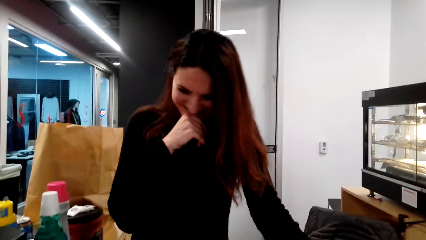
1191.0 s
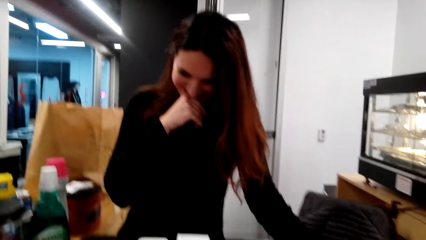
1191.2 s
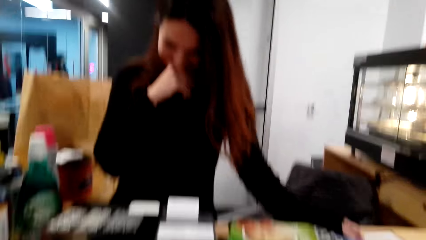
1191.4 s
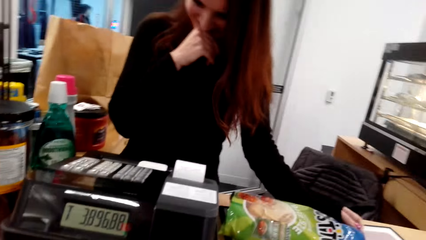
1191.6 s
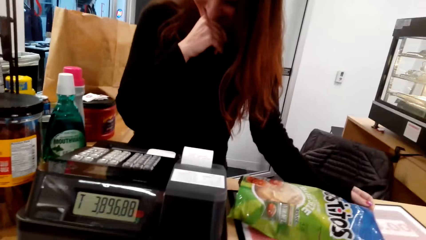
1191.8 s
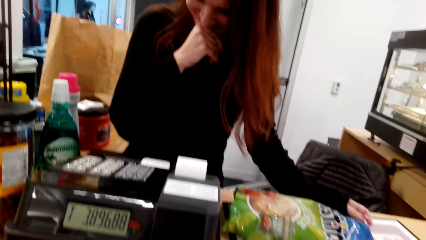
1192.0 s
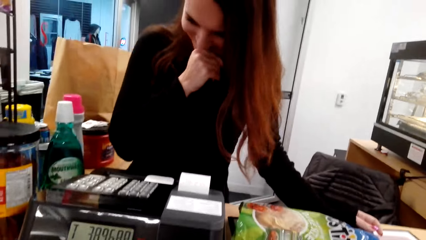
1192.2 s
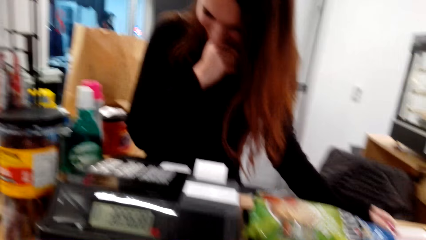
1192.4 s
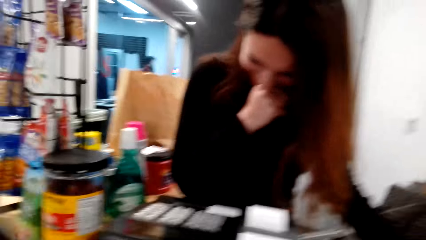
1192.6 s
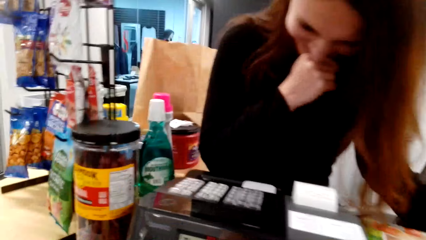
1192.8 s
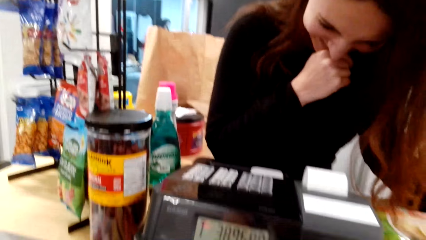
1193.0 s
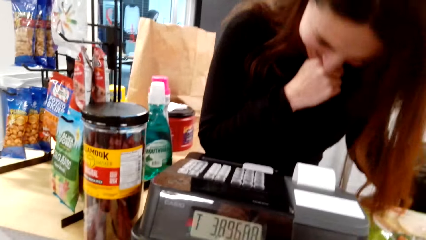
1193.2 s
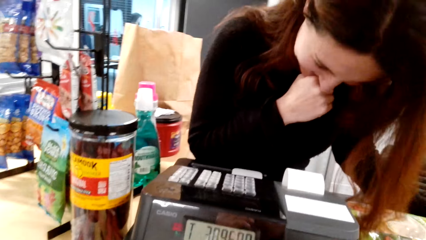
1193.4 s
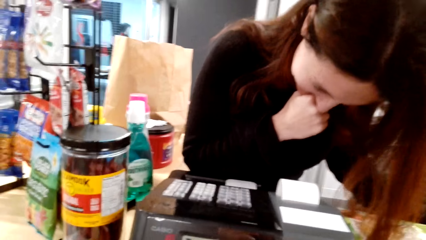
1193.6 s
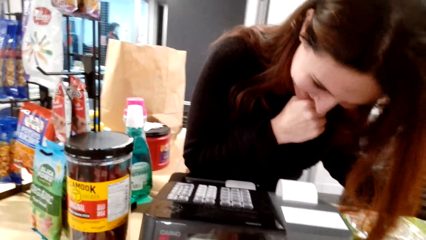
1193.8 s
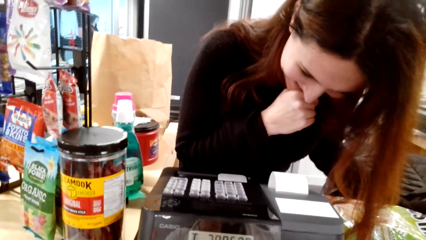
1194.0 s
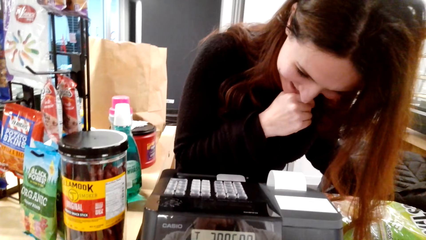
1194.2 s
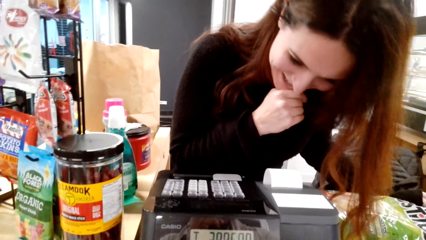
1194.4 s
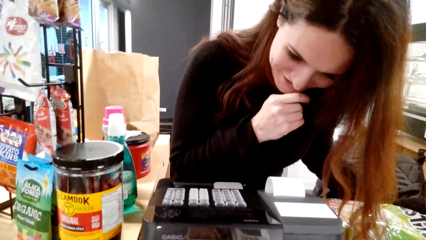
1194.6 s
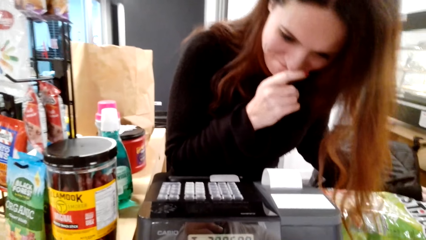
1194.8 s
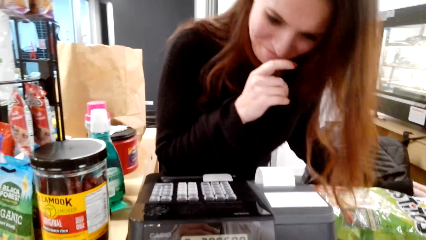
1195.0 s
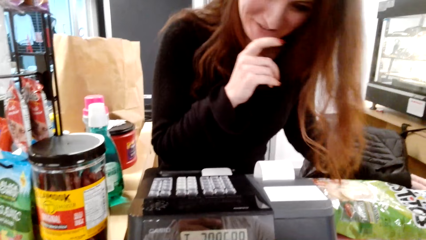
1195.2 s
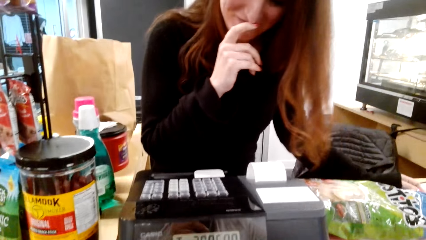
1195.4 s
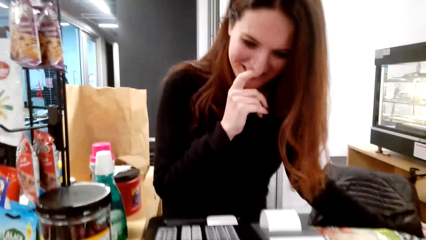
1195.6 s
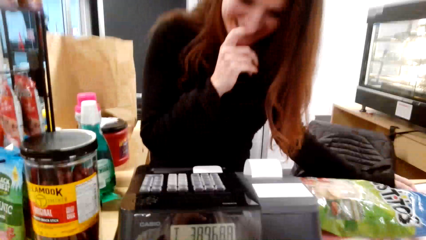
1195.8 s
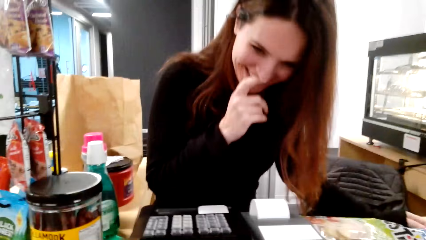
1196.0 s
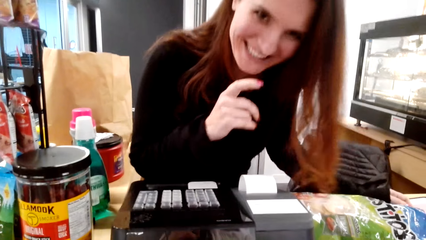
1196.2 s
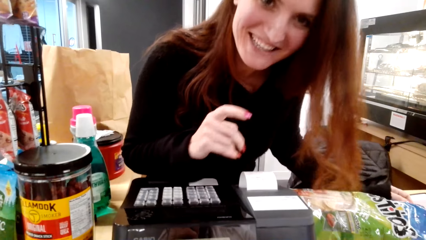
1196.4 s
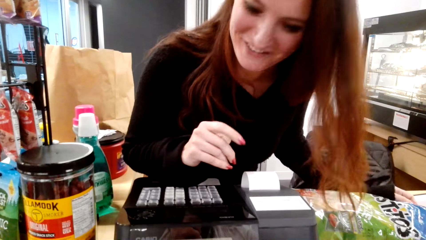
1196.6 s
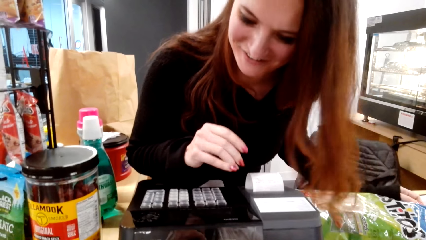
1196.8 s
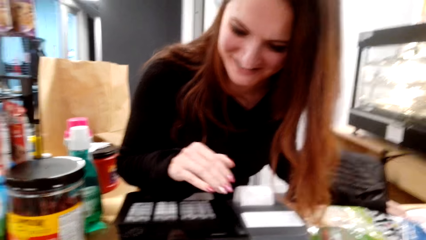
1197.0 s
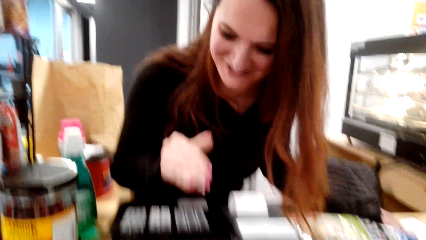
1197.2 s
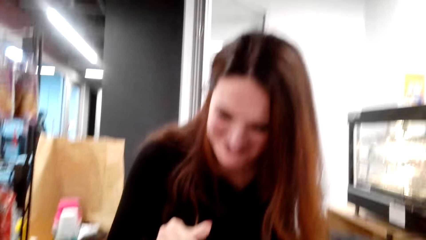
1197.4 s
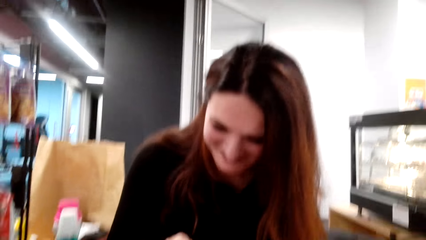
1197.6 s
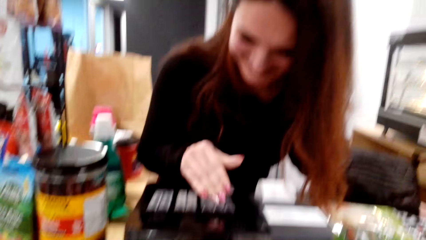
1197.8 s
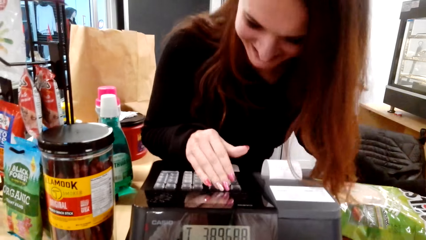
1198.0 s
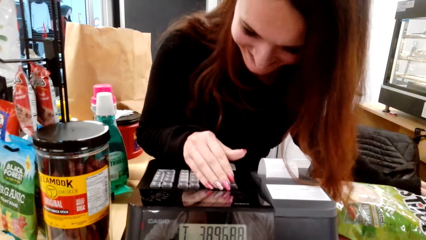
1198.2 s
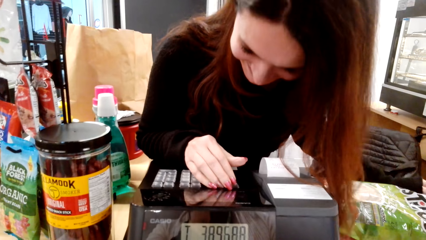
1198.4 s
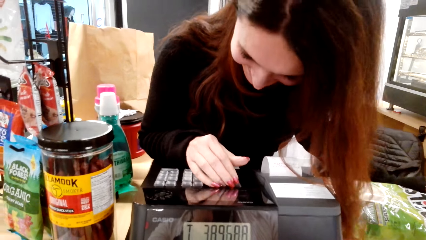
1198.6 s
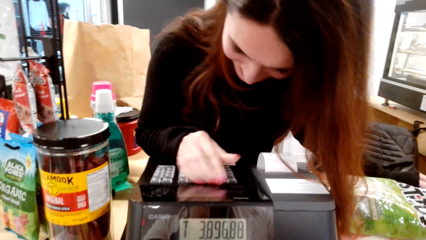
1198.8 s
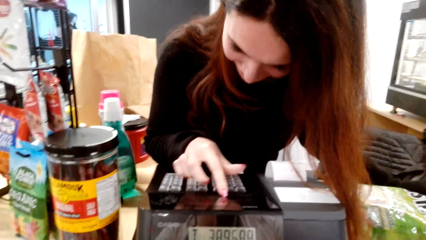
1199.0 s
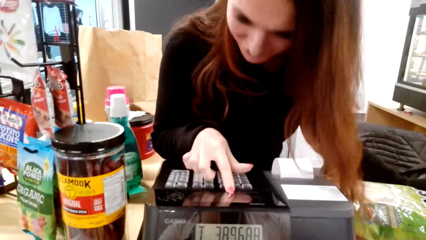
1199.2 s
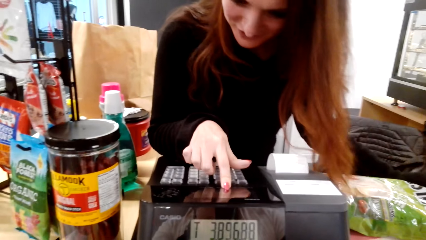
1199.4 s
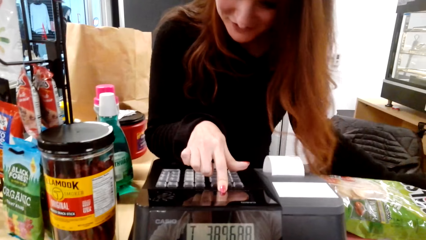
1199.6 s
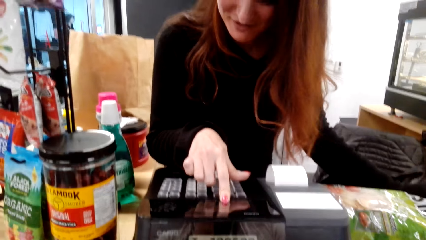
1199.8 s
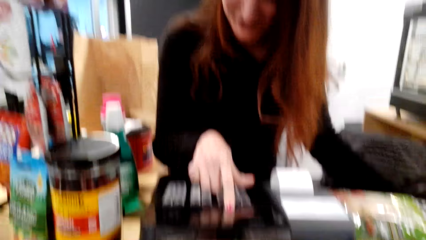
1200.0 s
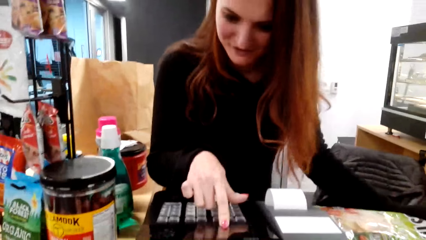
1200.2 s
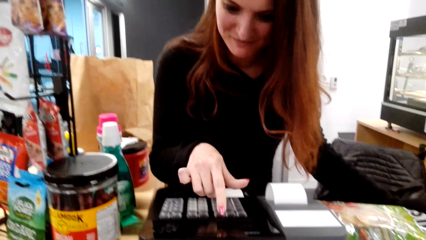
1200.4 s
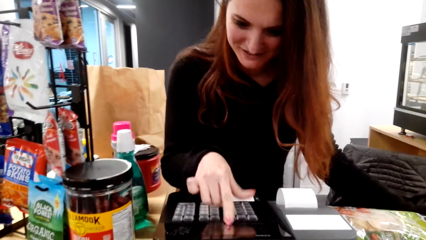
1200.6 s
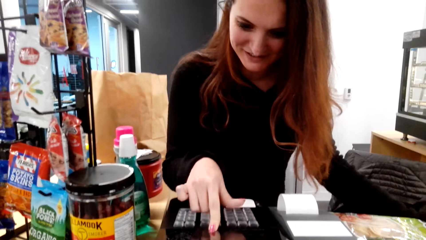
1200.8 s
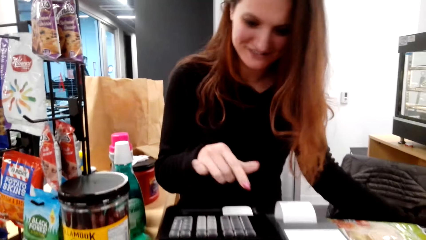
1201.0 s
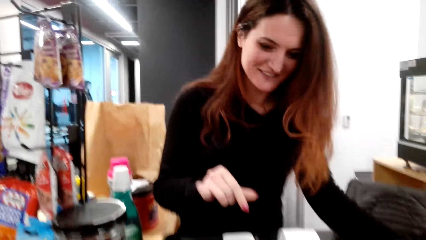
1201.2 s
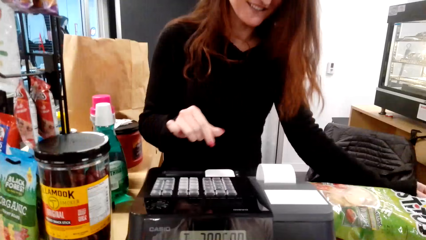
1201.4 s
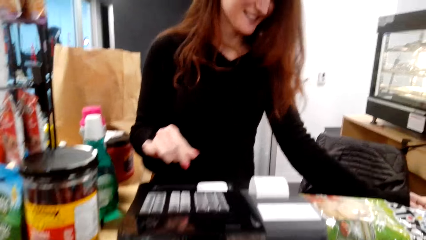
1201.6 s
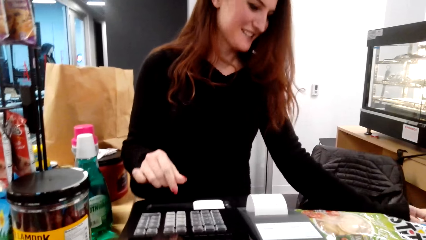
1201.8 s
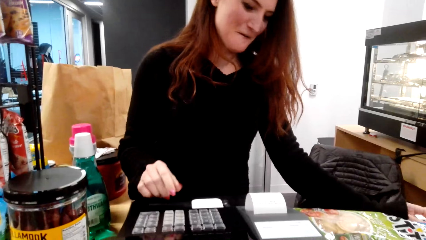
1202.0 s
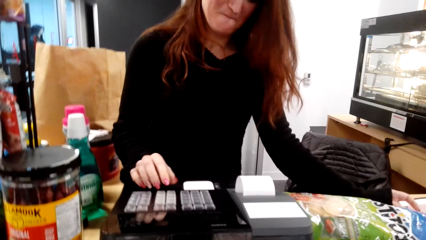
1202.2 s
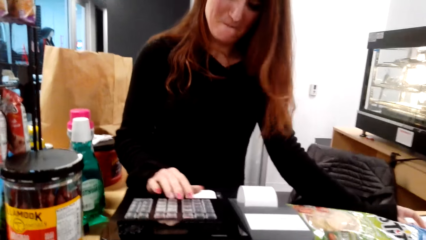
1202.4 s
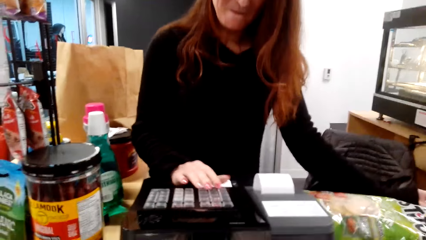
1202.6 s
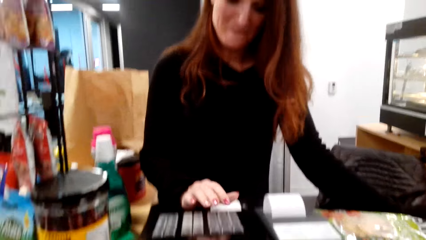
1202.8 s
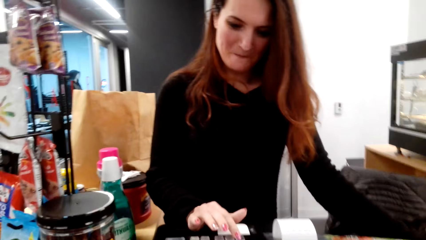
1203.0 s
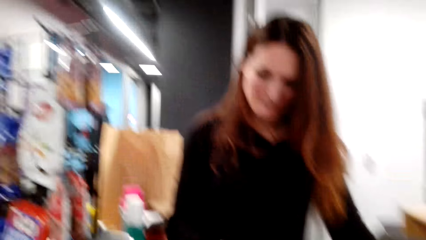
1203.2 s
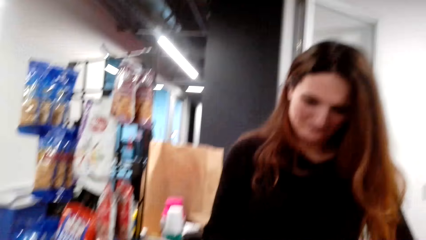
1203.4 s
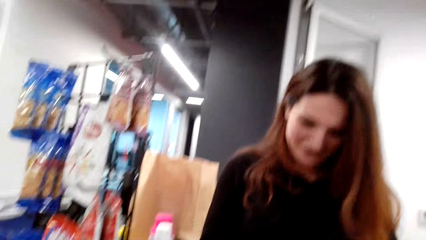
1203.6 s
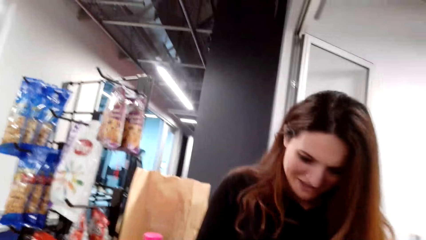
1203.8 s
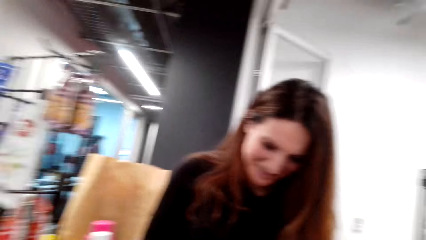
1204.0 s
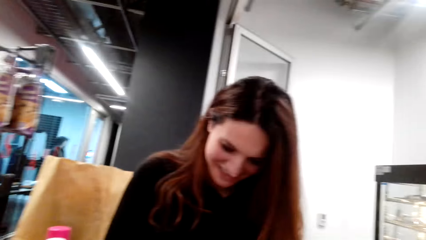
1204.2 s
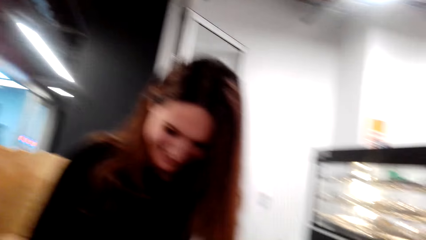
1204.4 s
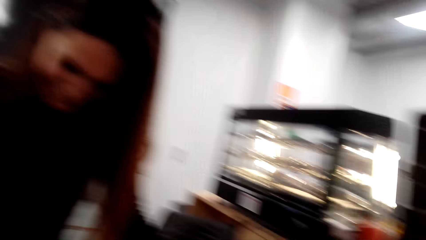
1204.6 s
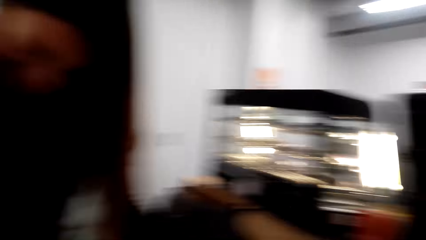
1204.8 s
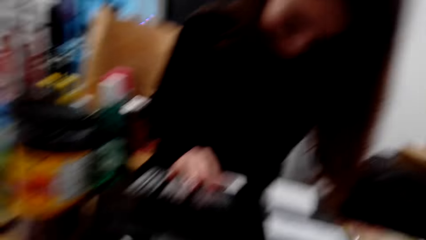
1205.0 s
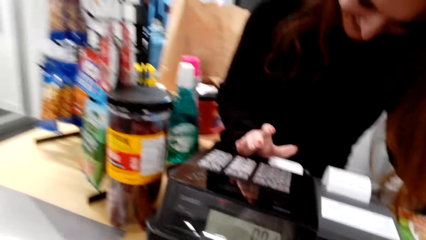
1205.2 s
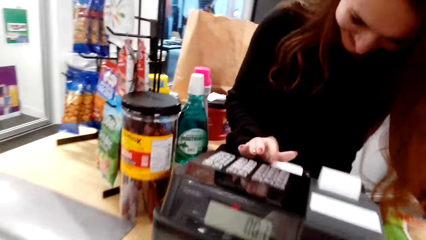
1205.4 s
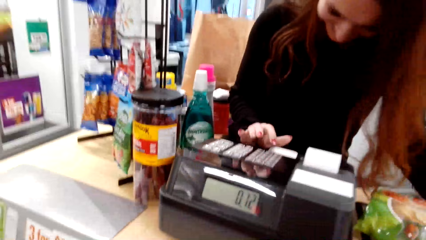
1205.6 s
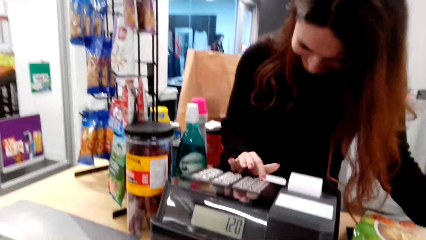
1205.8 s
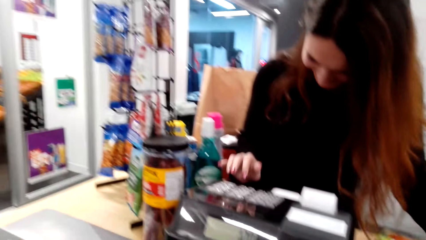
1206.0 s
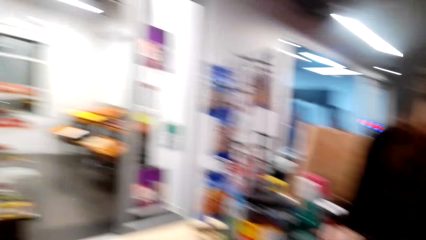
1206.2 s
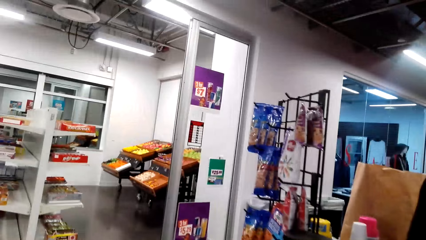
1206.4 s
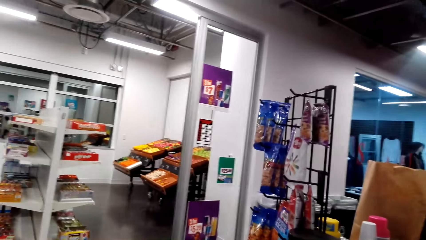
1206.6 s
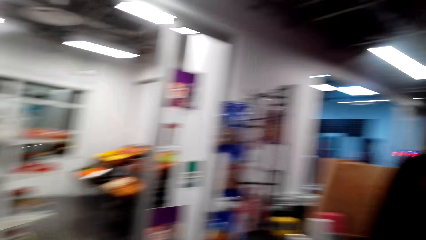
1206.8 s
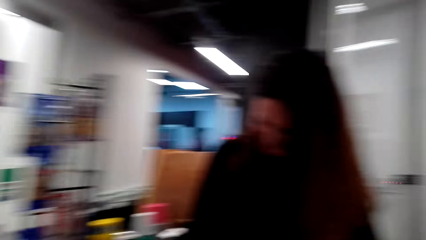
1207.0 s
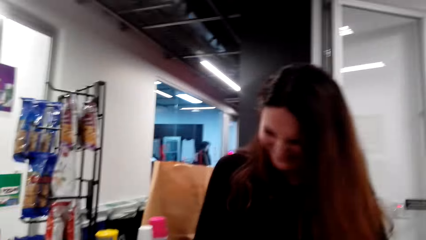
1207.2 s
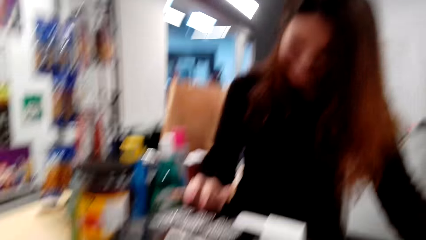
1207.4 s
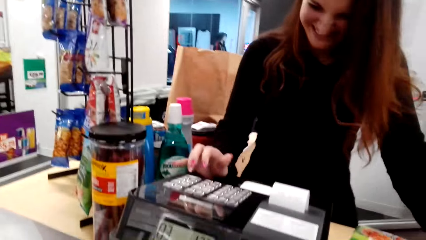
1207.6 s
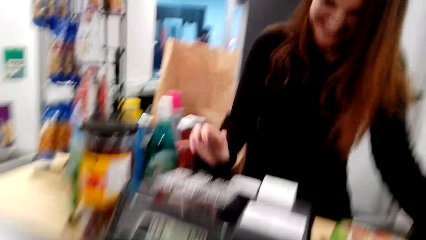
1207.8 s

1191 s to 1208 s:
The cashier puts a hand on the cash machine. The camera wearer looks around.
